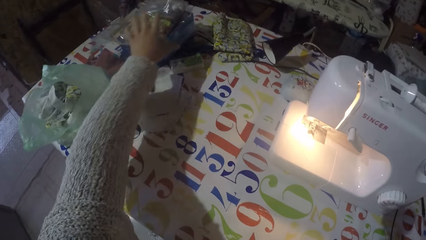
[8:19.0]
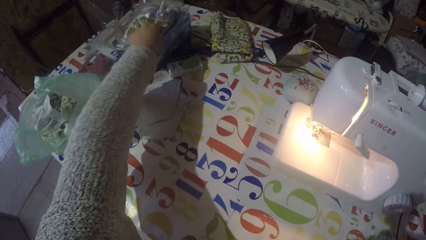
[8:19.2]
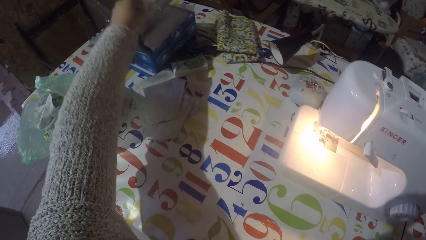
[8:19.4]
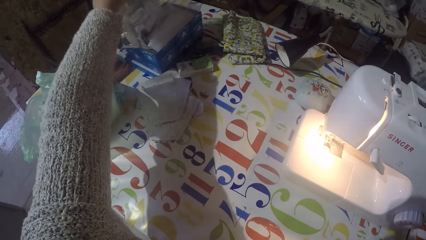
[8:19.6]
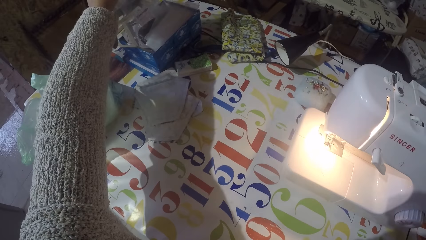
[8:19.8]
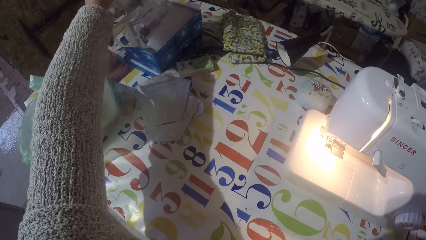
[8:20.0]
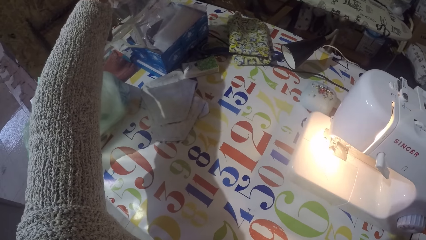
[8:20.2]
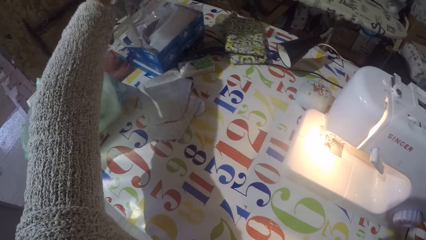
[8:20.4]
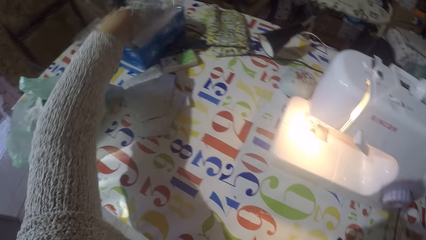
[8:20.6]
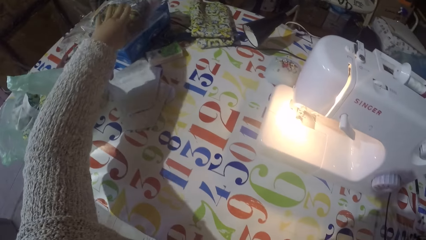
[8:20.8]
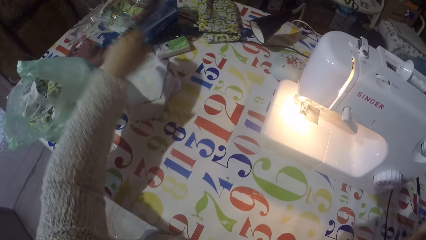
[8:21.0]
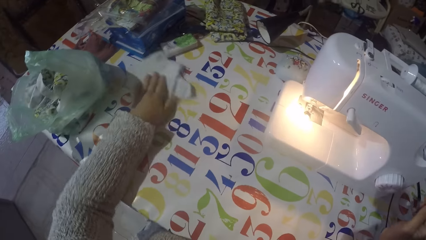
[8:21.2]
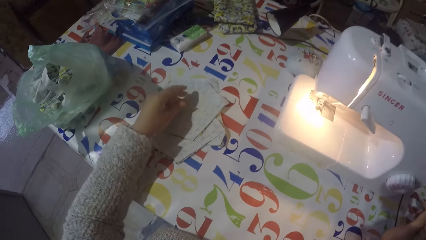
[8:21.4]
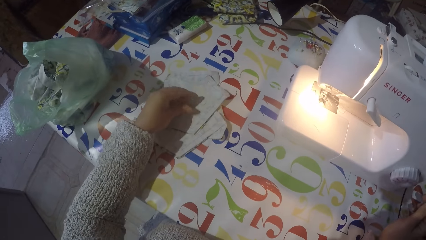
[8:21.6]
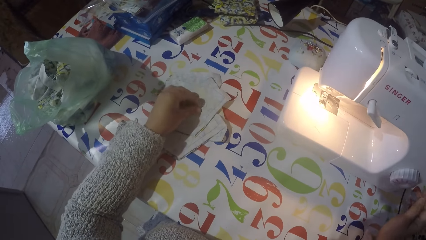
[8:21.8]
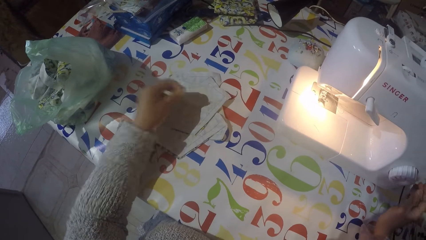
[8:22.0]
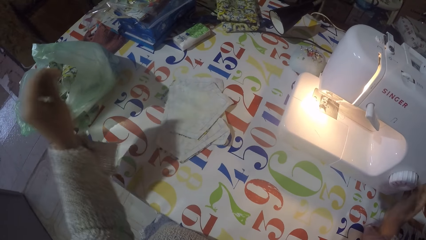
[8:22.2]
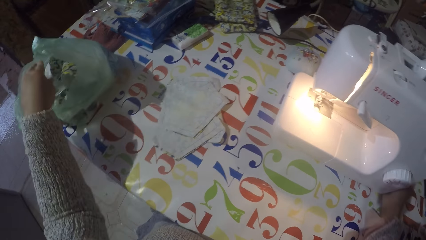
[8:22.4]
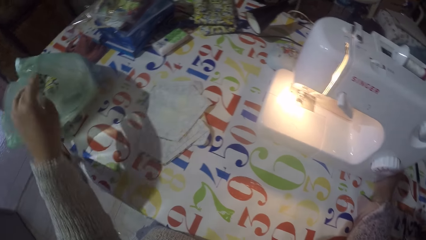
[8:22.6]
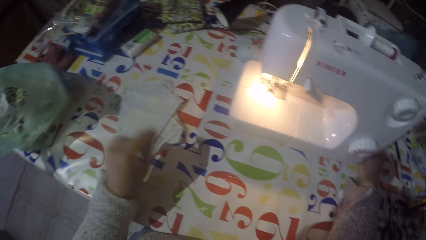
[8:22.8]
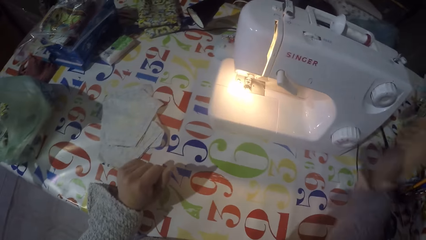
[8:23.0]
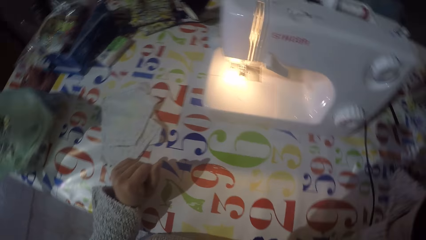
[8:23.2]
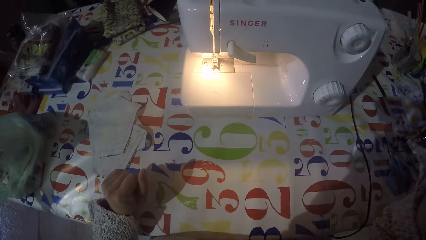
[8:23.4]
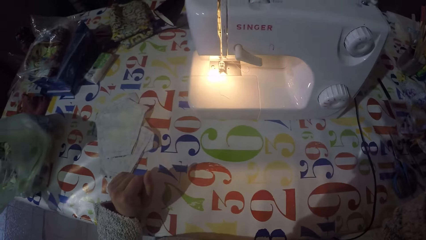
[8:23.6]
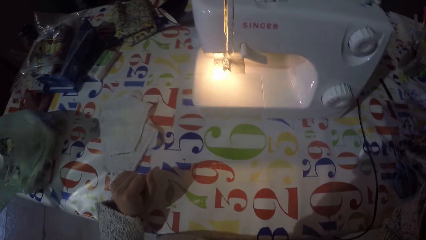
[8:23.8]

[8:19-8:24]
The camera wearer touches something. They pick a packet and return the packet. They pick threads. They put the pieces of the waste yarn on the polythene bag.
